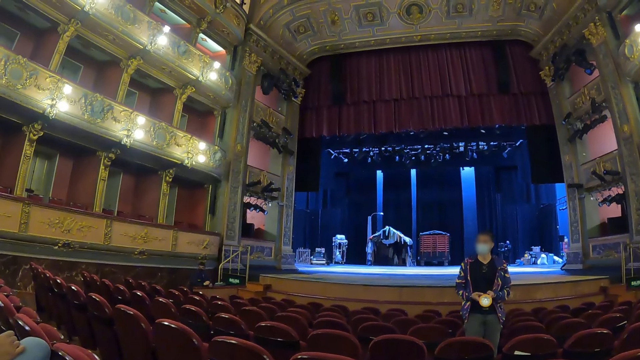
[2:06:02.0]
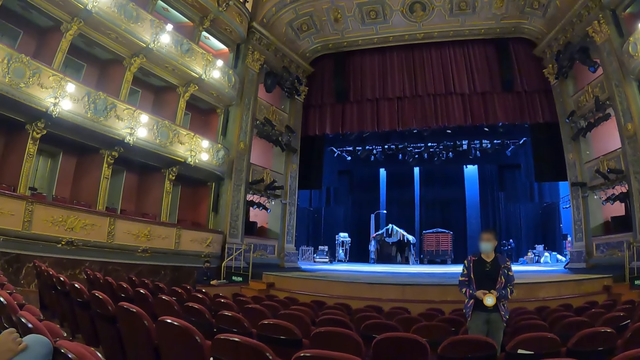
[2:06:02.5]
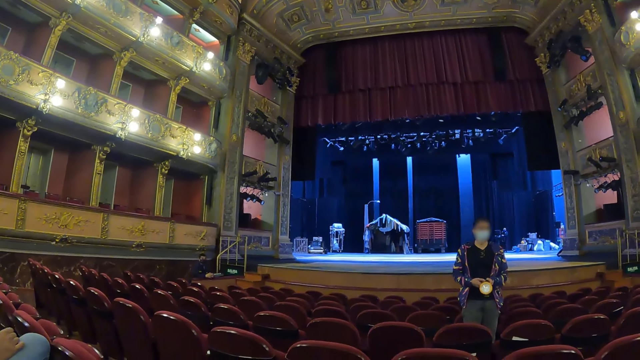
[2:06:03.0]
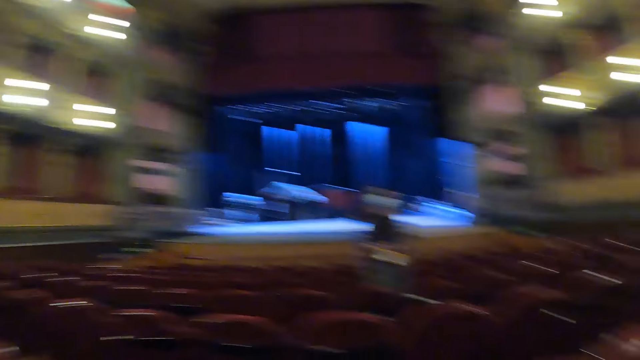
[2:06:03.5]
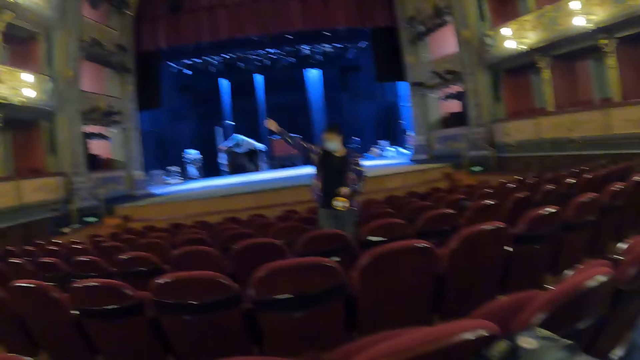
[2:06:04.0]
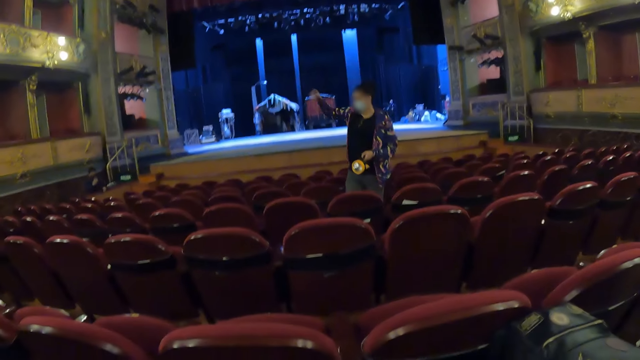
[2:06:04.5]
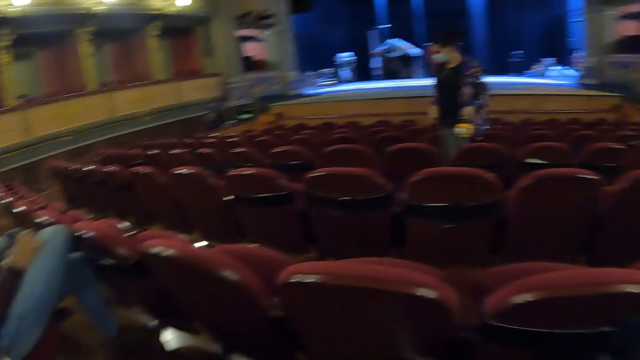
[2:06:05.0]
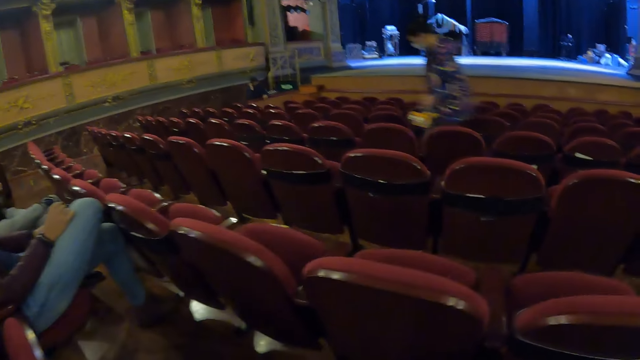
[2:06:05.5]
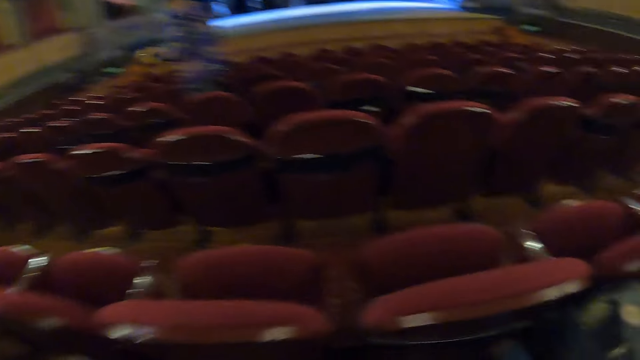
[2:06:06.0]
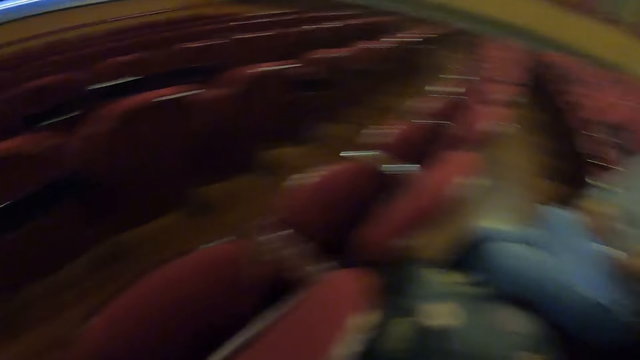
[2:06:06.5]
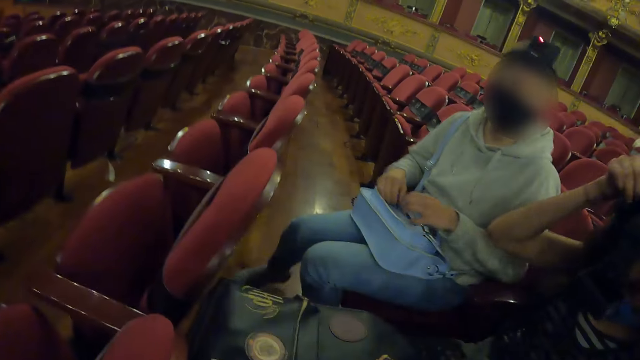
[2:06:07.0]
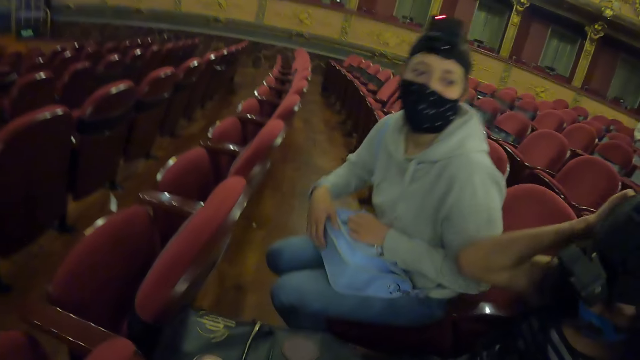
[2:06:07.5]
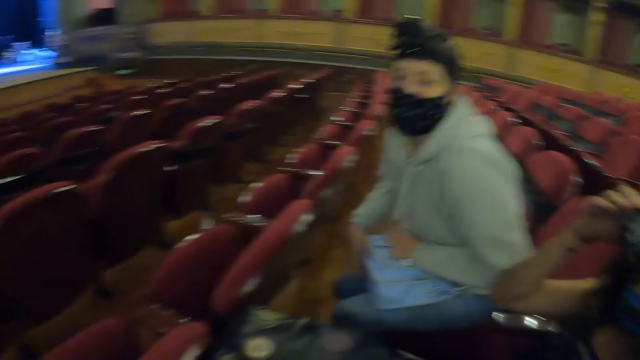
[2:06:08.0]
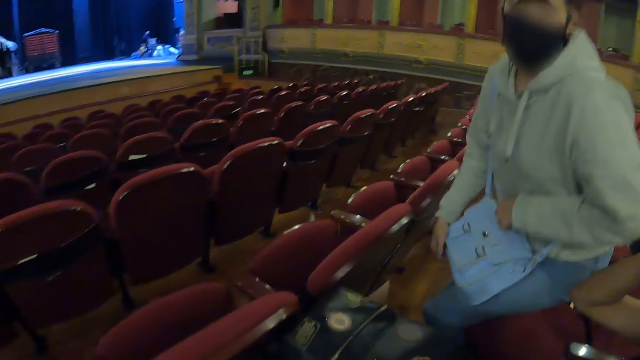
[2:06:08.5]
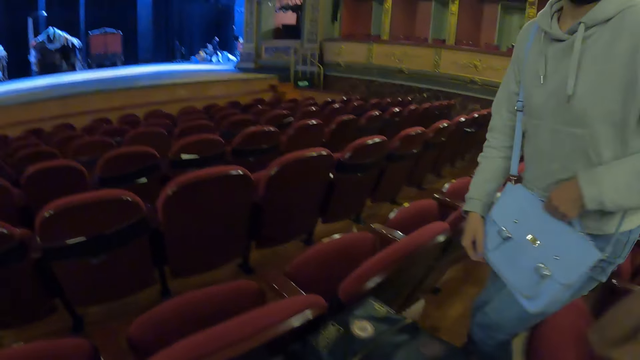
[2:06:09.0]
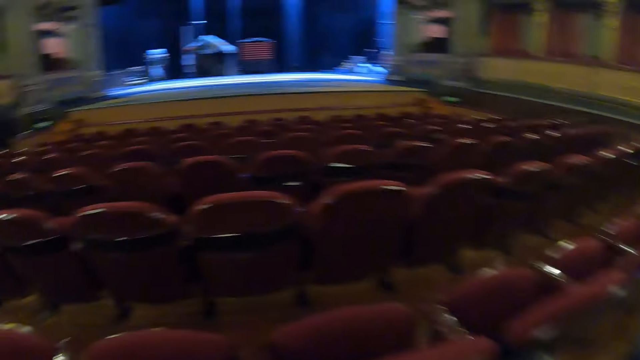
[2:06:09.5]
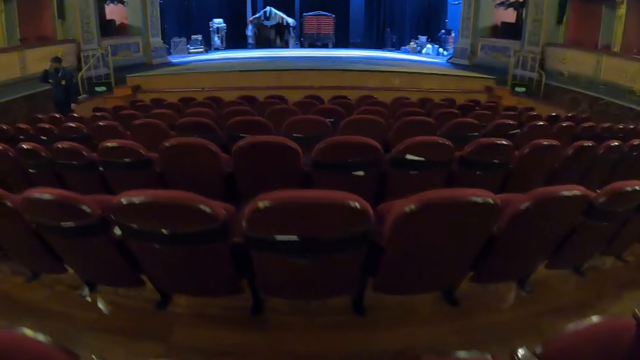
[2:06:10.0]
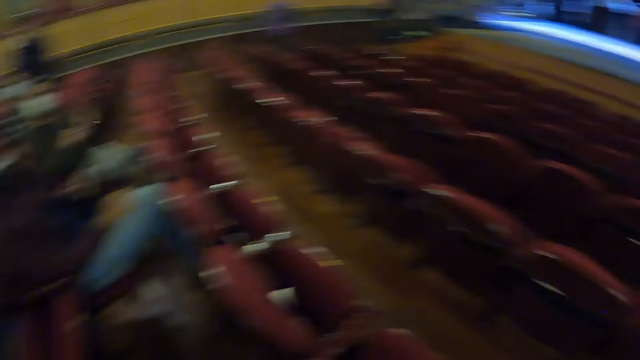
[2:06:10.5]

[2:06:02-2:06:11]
A woman moves the hand and walks in the room. Another woman stands up from the chair. The camera wearer stands up.

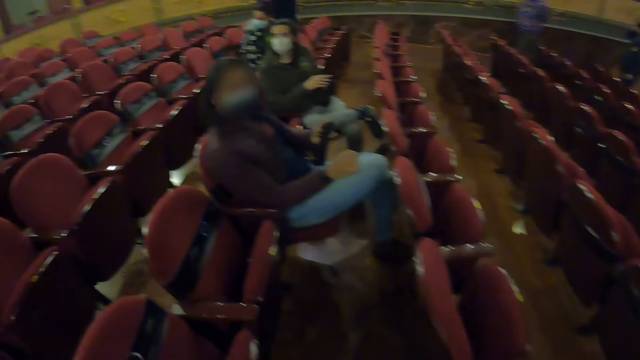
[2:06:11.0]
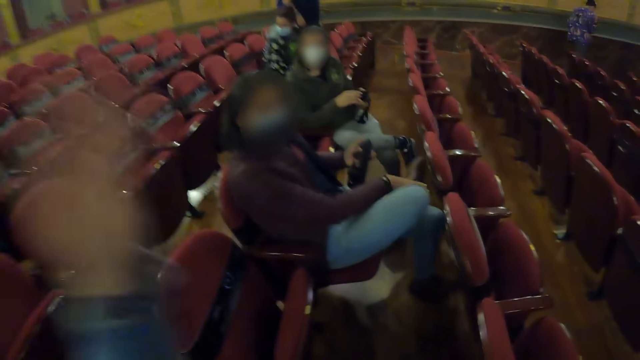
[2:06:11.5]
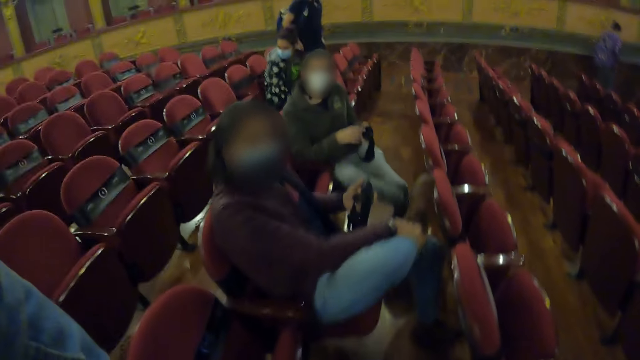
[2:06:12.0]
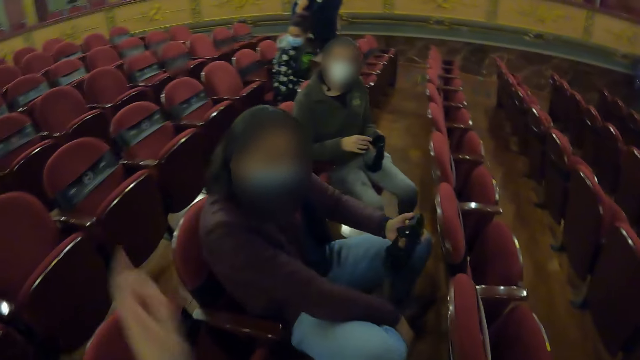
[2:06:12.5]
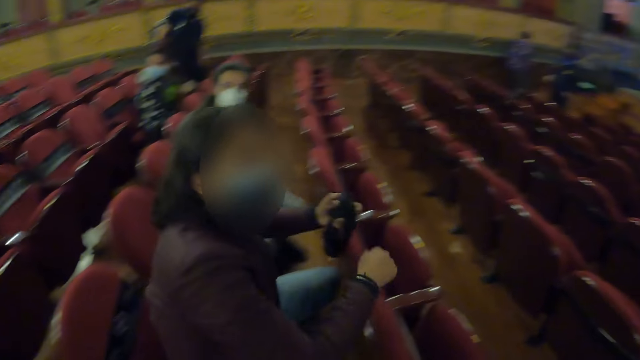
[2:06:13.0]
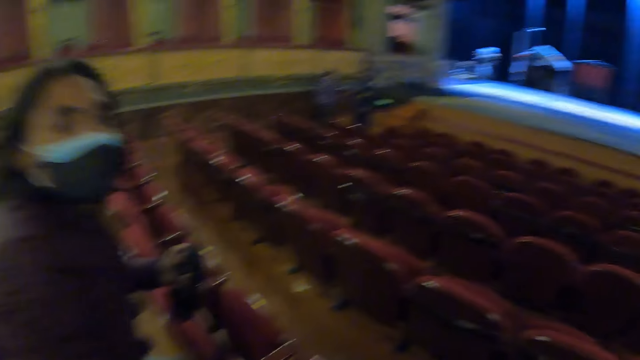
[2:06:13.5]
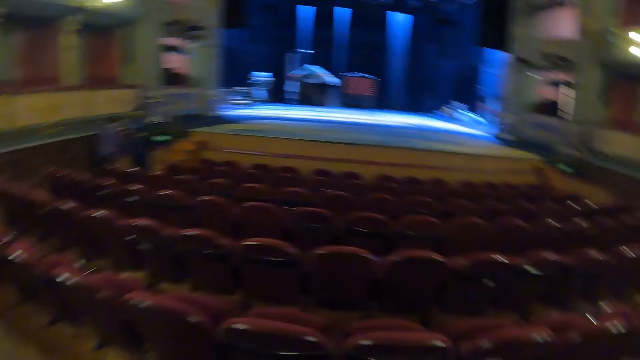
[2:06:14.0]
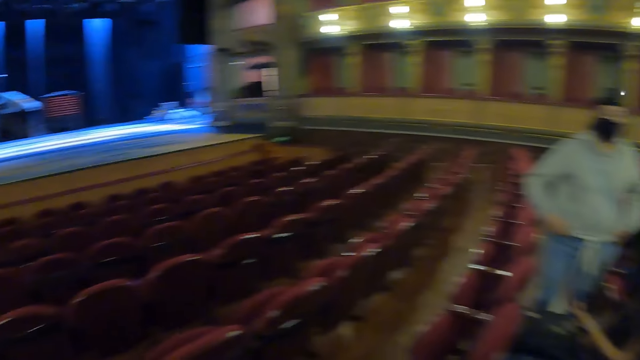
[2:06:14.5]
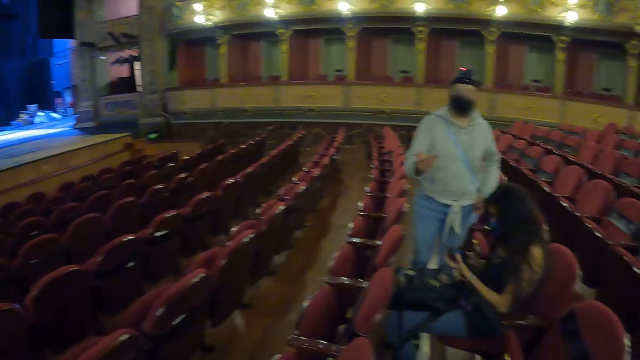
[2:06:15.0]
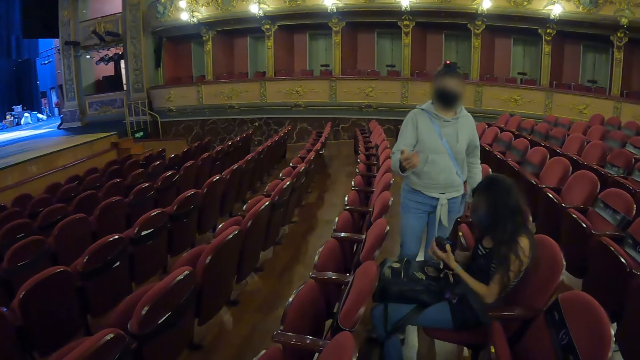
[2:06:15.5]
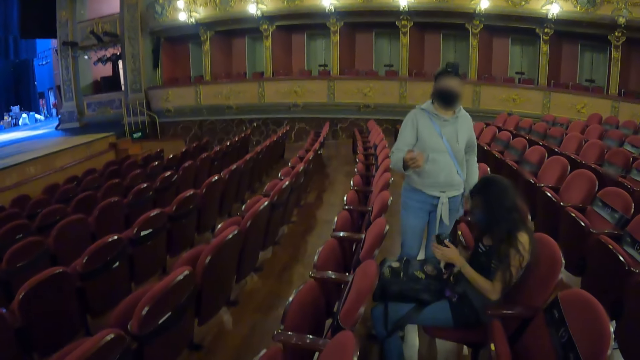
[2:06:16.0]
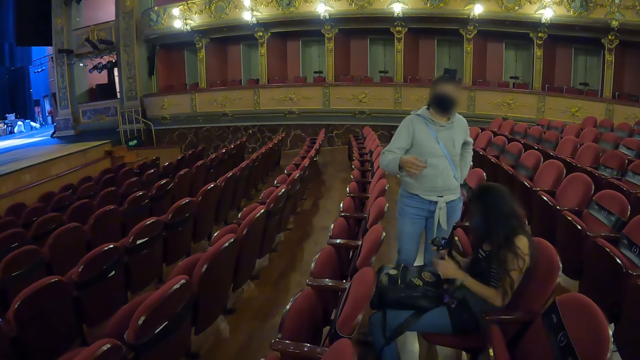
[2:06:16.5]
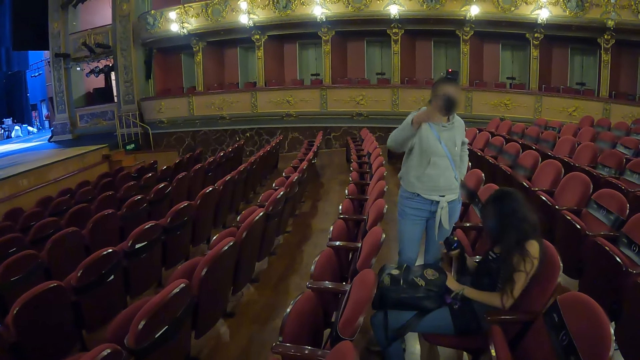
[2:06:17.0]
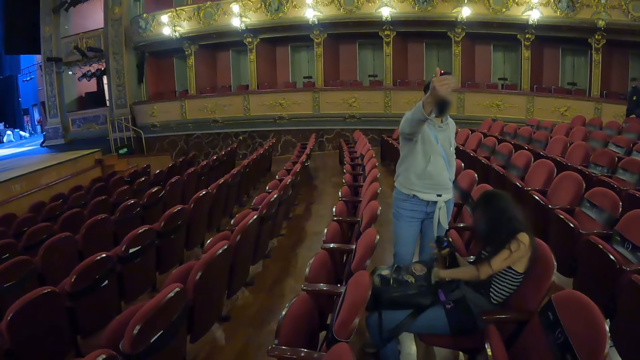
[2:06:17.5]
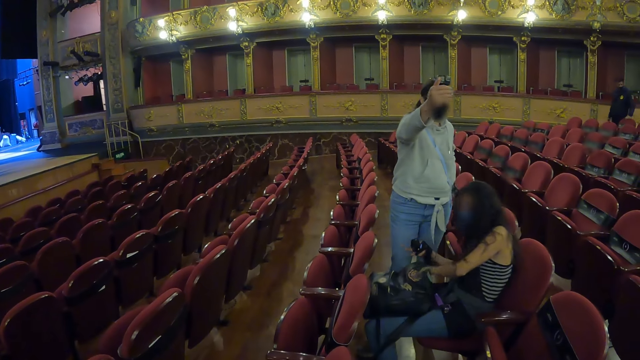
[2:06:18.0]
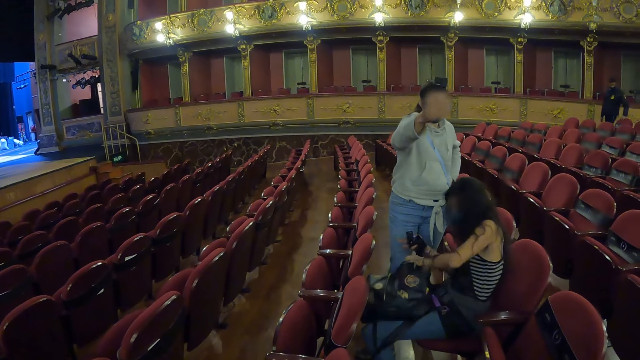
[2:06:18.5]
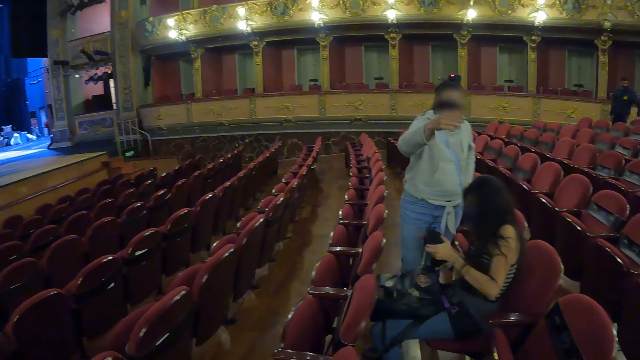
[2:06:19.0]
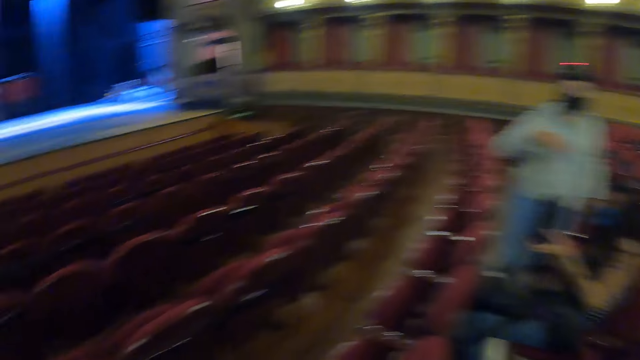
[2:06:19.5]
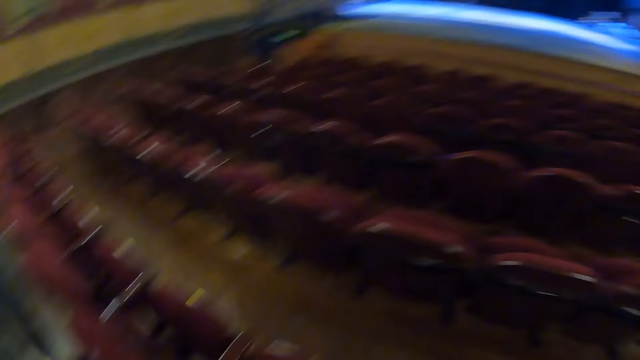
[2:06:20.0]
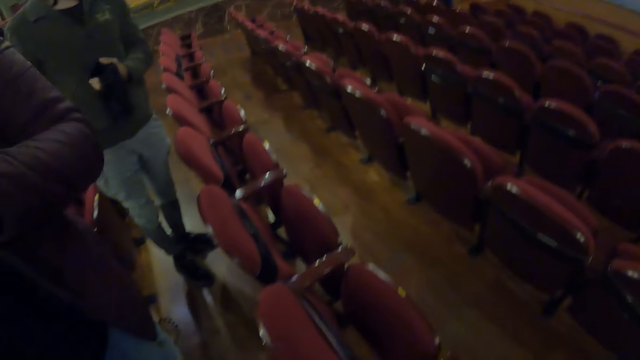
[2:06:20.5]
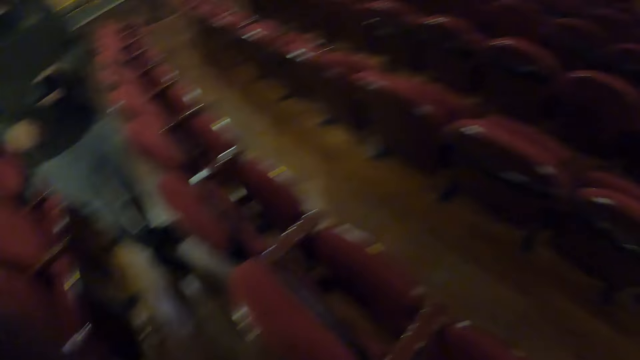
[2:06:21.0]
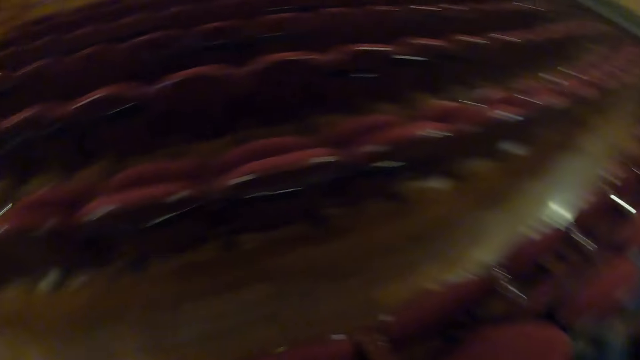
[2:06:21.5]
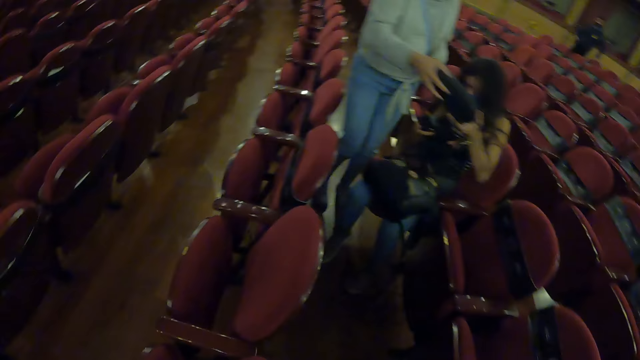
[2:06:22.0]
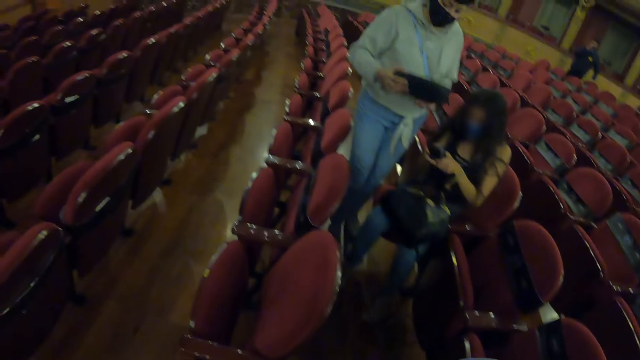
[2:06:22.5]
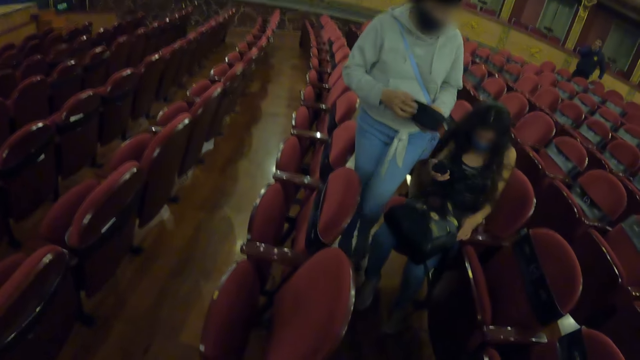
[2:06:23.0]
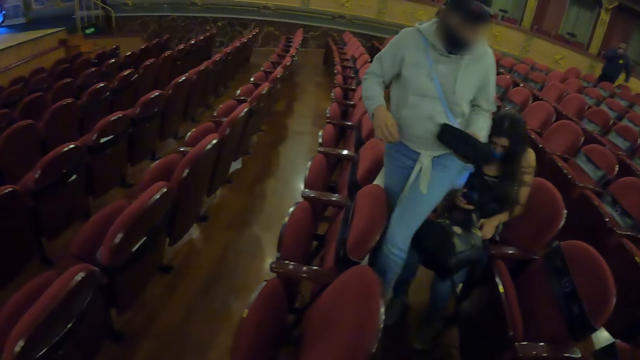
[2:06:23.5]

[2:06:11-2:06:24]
The camera wearer lifts up the hand. They look around. They put the hand down. A woman moves the hand. The camera wearer interacts with a lady. The lady gestures with her right hand. The lady picks up a handbag from another woman.
